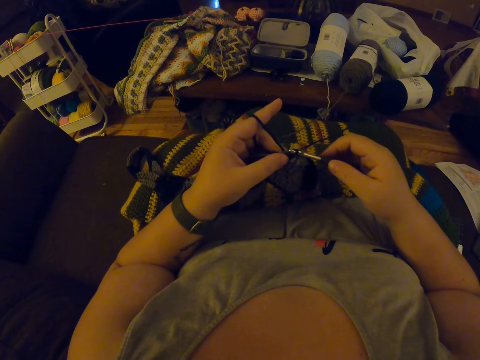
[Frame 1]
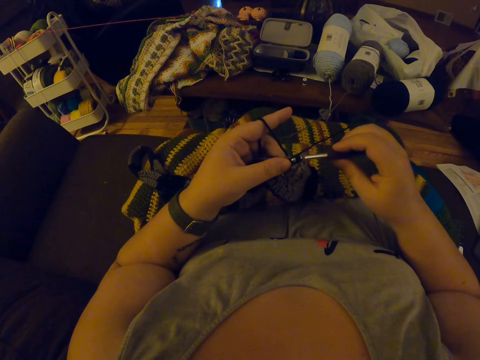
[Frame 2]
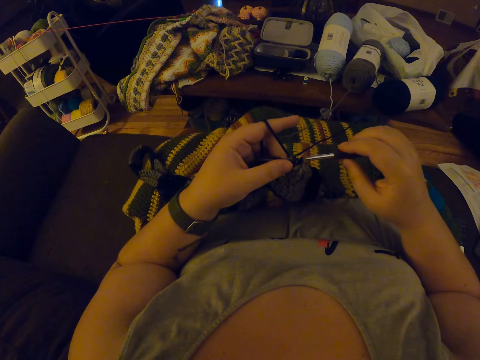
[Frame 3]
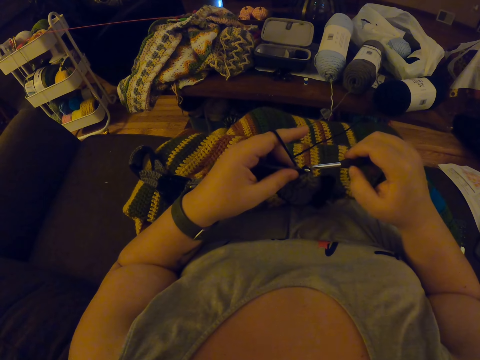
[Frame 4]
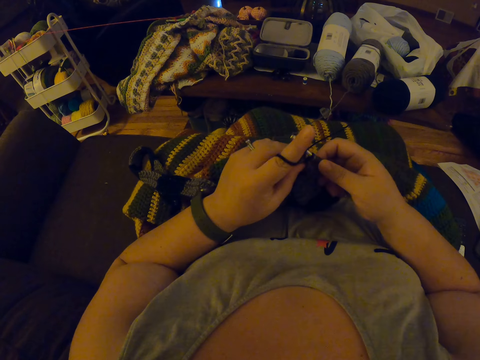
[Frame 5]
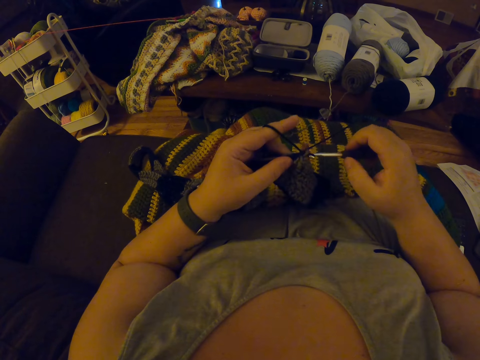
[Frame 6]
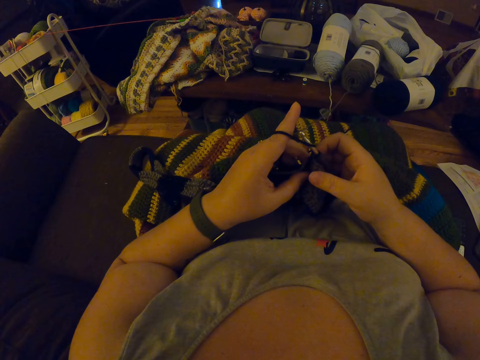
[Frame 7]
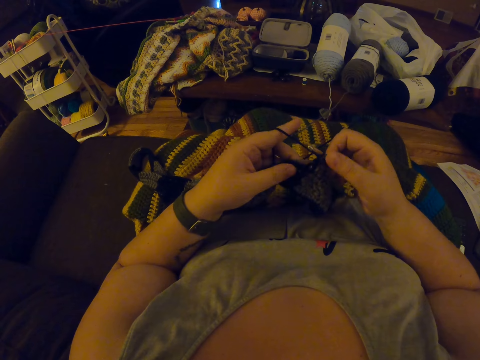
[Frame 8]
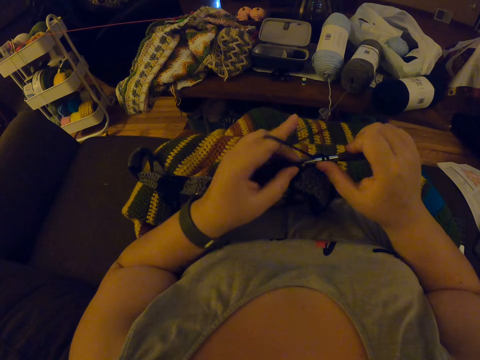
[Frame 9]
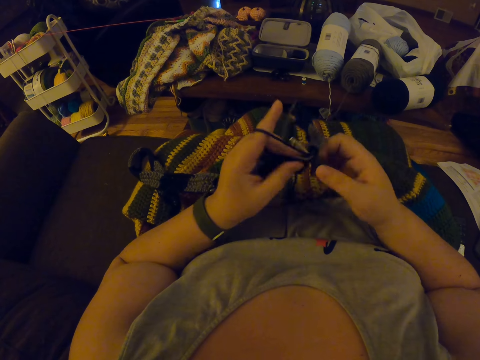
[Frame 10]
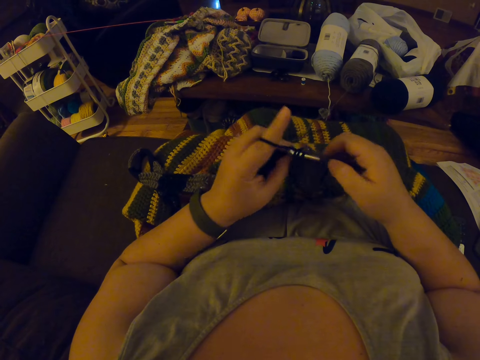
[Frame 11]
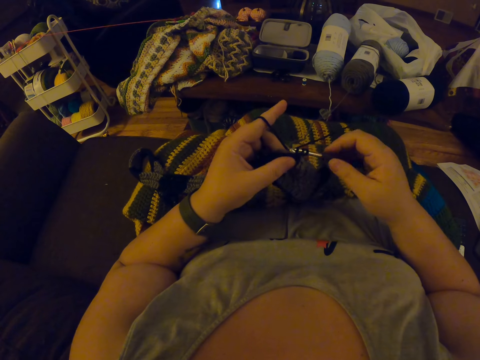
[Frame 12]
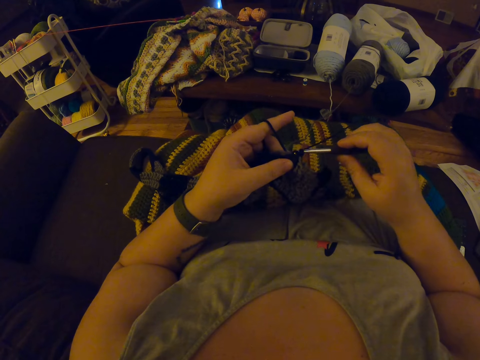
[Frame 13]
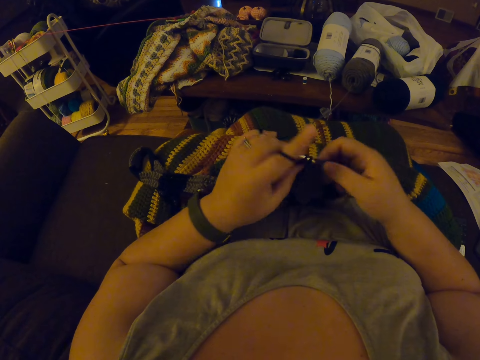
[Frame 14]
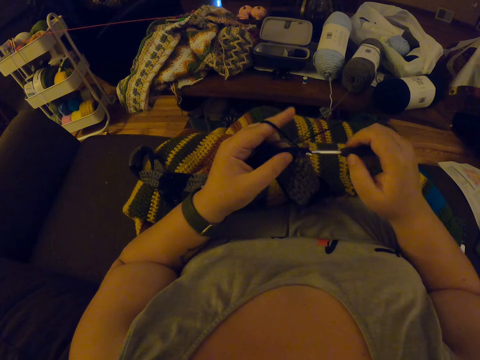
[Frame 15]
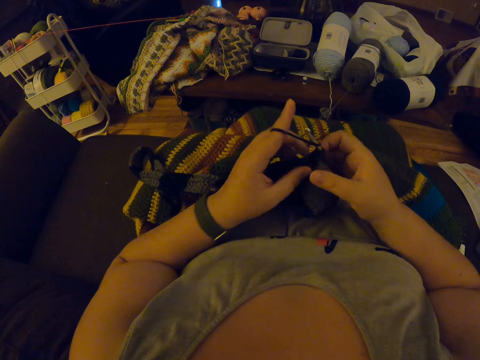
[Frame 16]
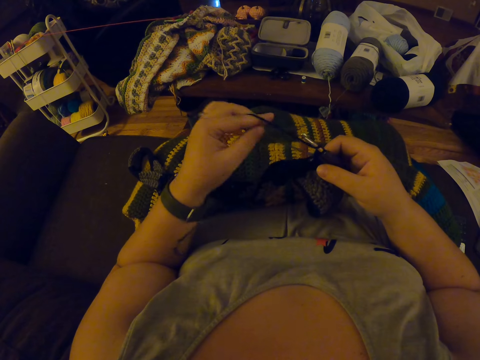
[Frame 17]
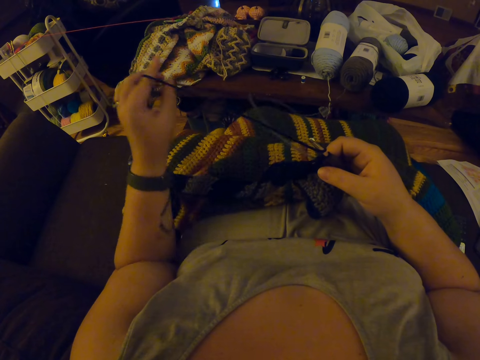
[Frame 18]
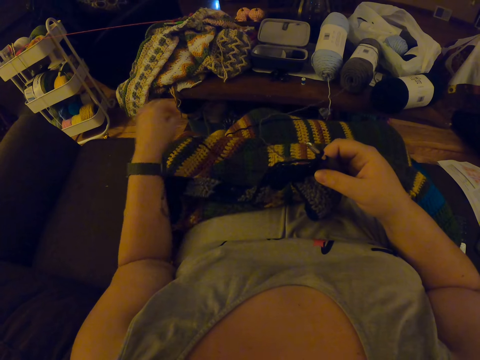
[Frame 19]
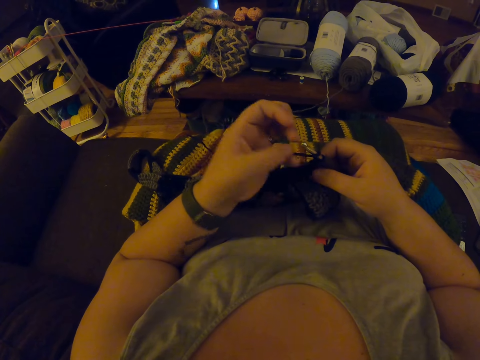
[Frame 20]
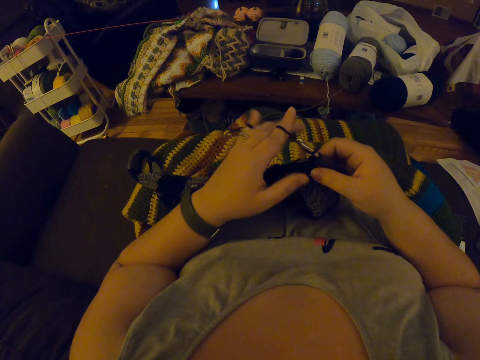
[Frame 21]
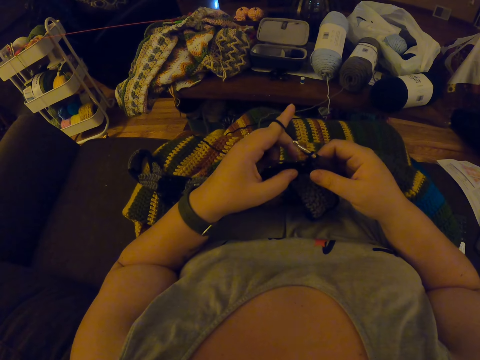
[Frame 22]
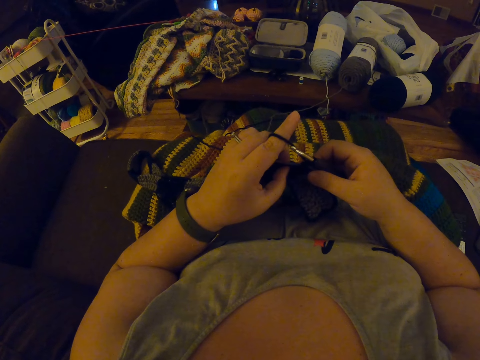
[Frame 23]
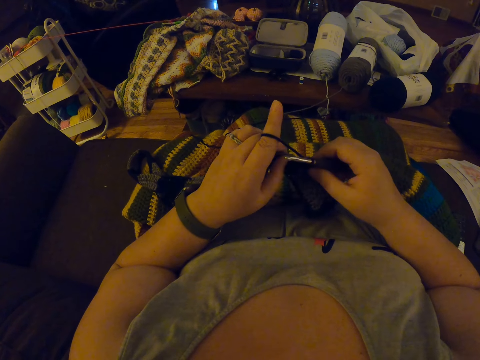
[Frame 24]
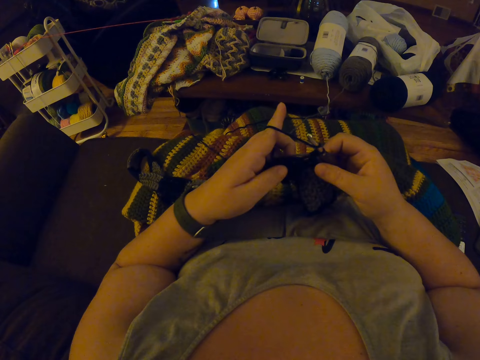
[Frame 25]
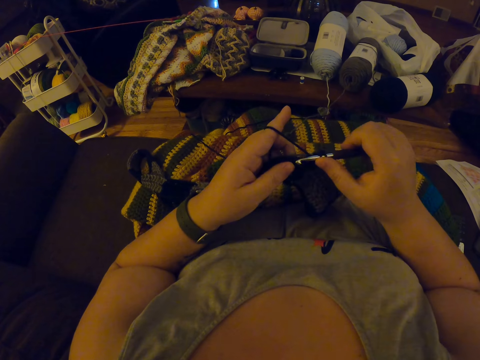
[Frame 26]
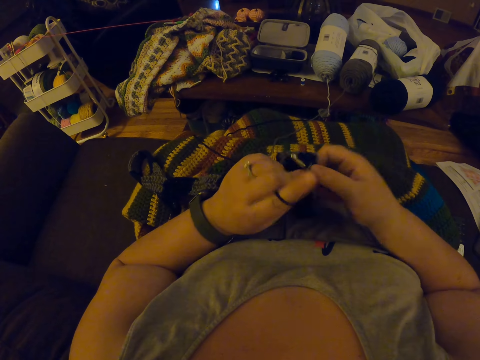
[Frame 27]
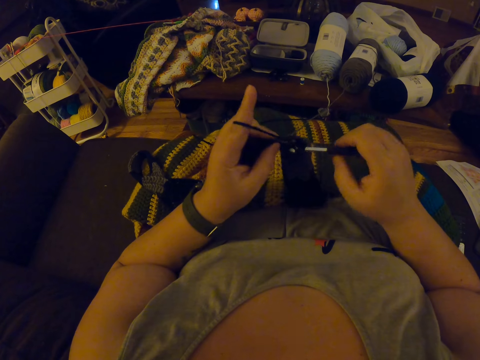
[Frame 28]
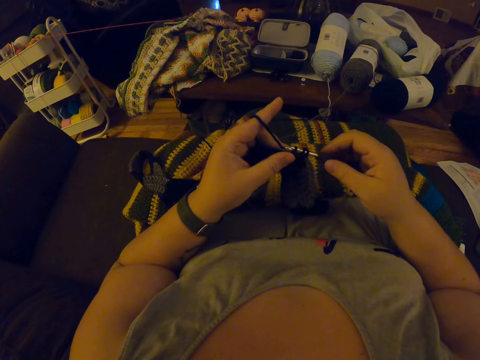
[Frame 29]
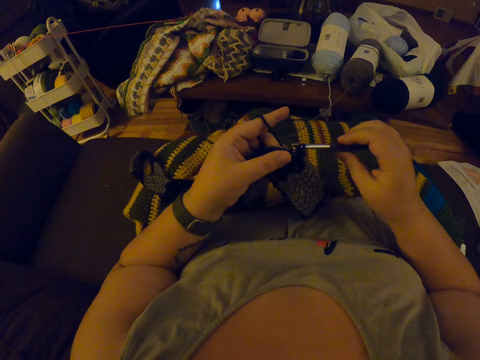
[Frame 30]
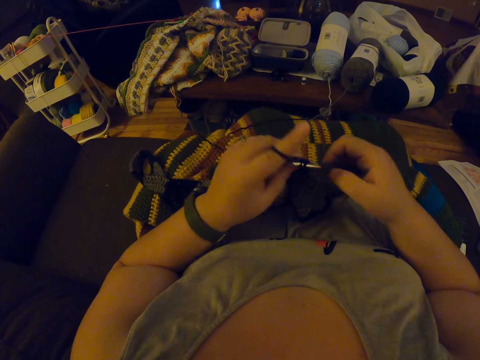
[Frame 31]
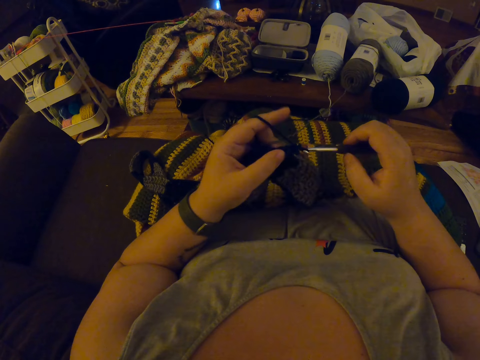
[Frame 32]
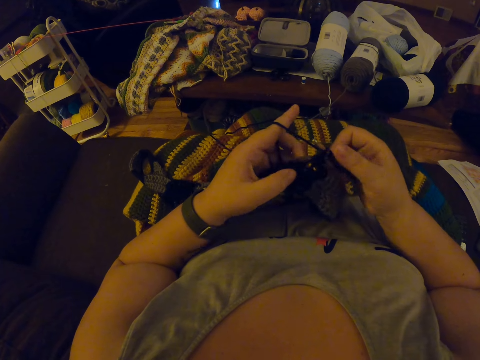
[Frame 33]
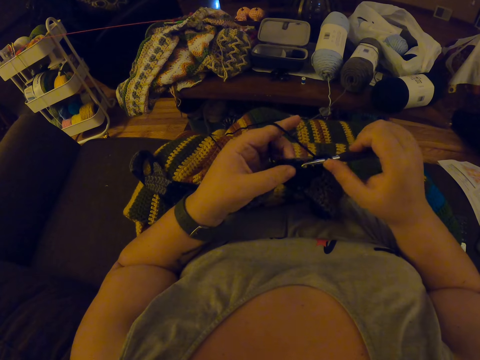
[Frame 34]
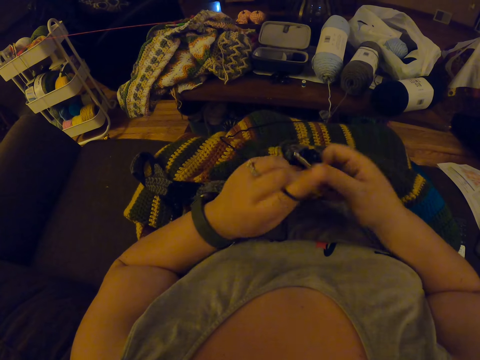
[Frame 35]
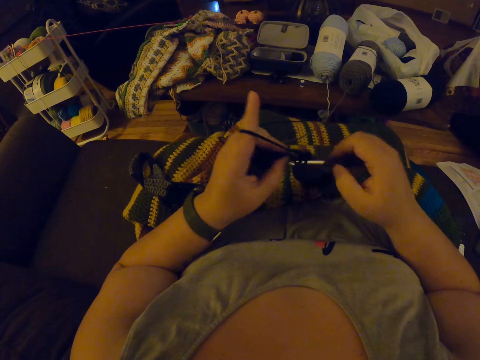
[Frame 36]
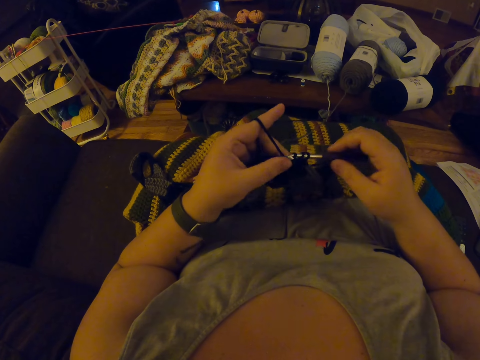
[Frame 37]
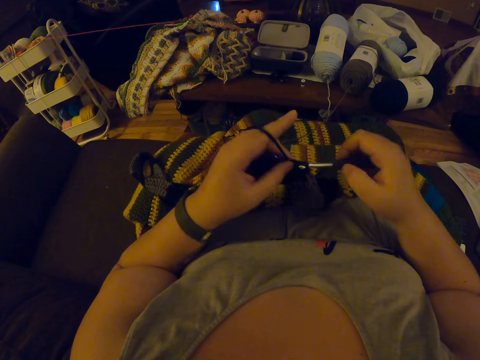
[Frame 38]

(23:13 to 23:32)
The camera wearer adjusts the yarn with her left fingers. She elongates the weaving thread. She weaves the fabric with a crochet.

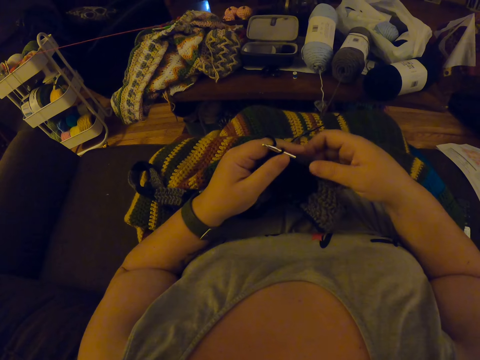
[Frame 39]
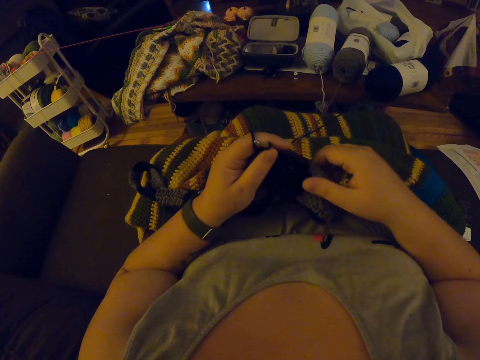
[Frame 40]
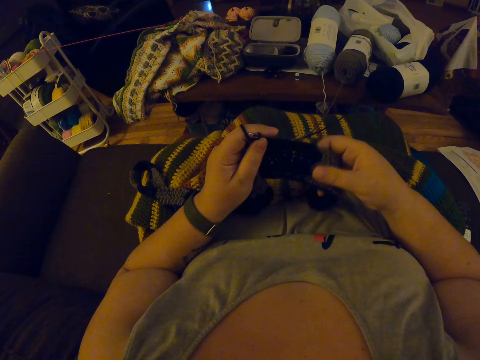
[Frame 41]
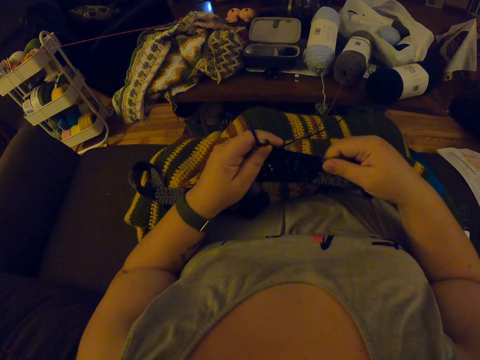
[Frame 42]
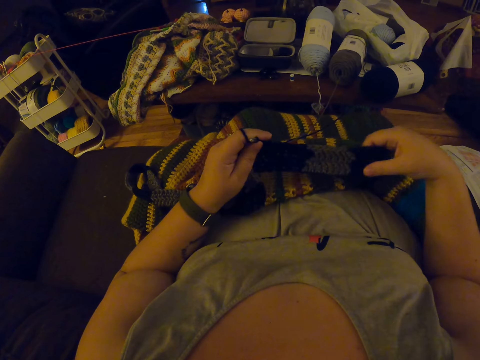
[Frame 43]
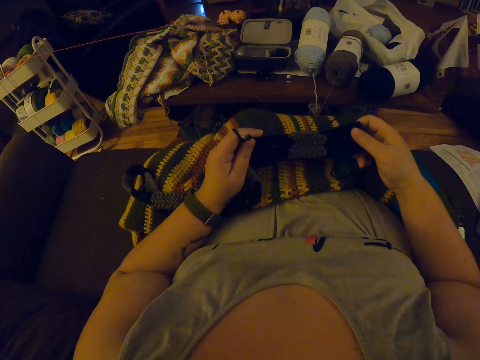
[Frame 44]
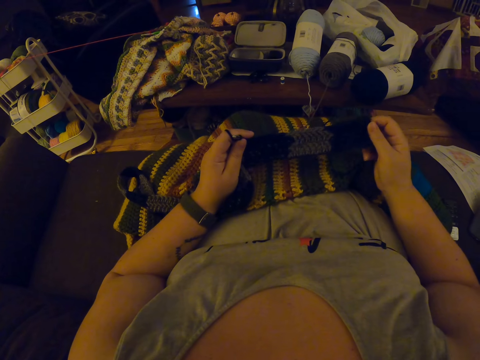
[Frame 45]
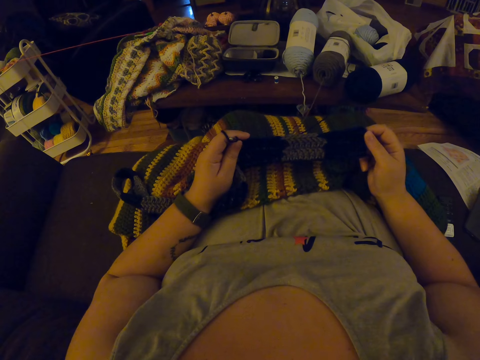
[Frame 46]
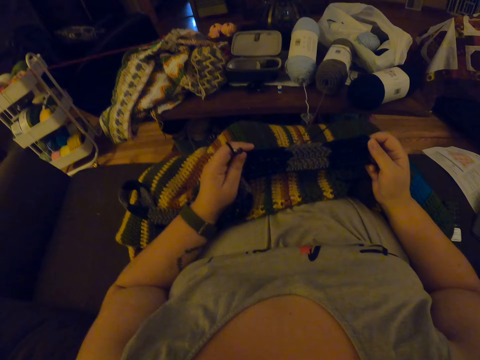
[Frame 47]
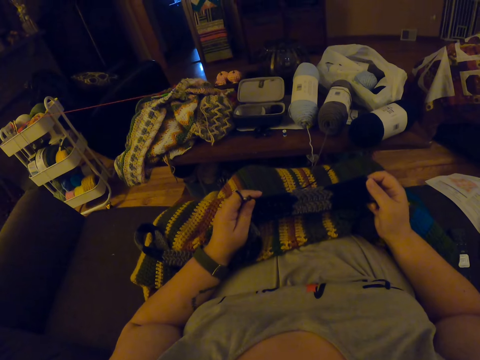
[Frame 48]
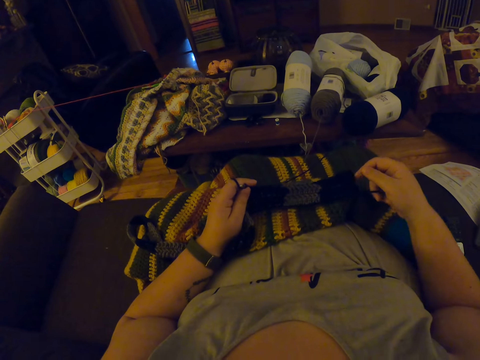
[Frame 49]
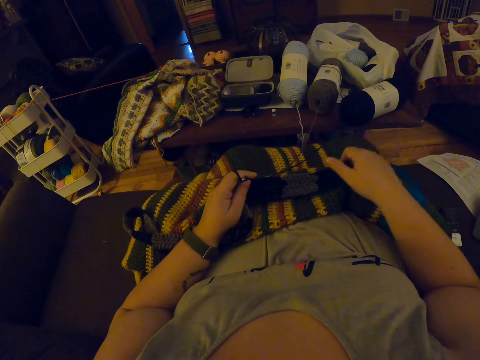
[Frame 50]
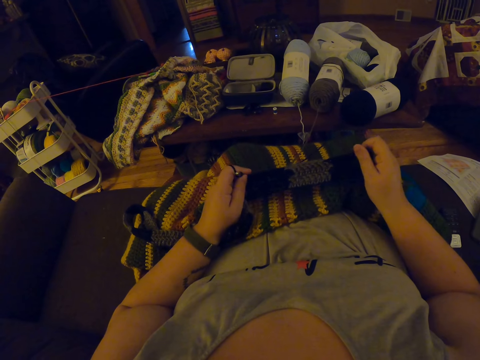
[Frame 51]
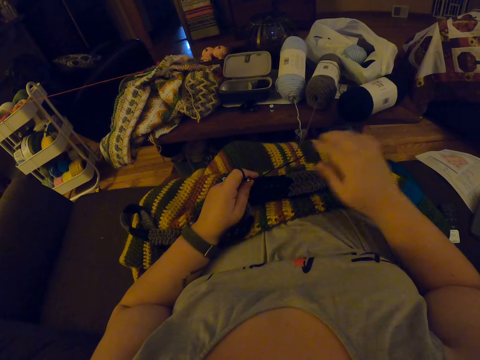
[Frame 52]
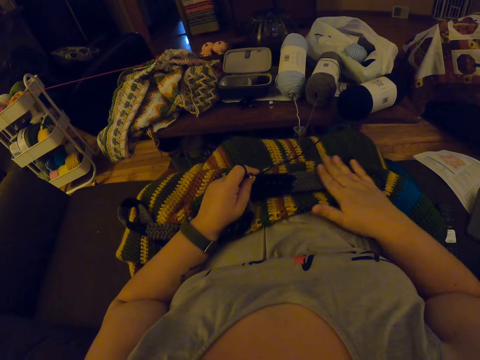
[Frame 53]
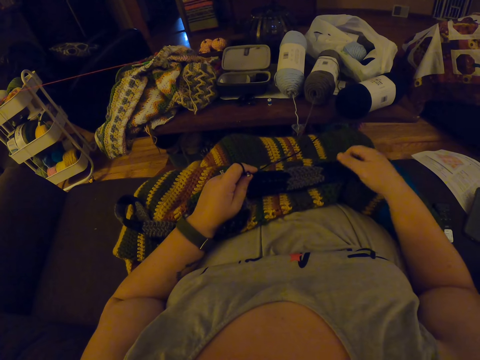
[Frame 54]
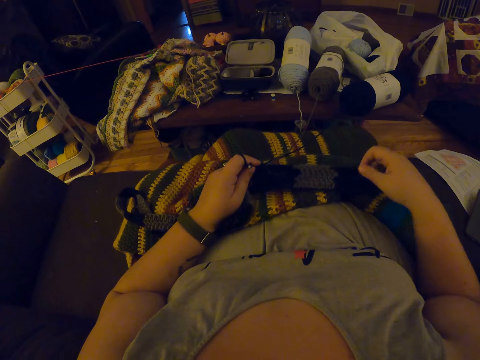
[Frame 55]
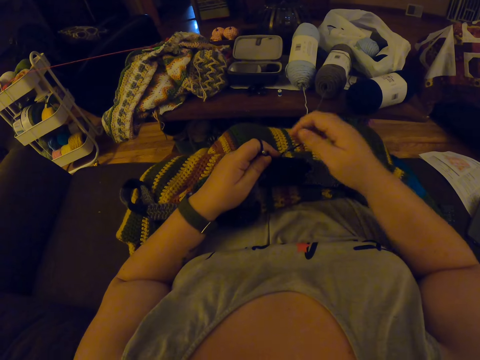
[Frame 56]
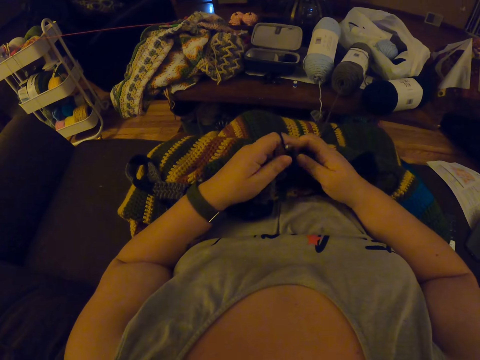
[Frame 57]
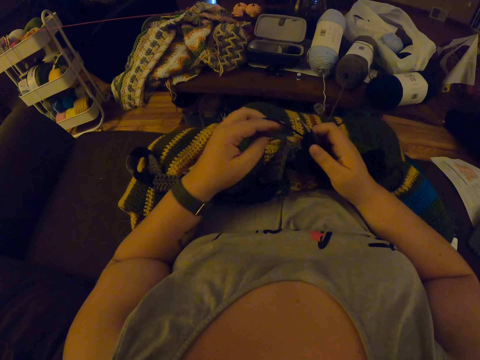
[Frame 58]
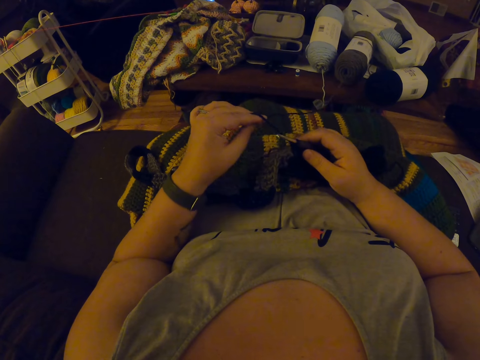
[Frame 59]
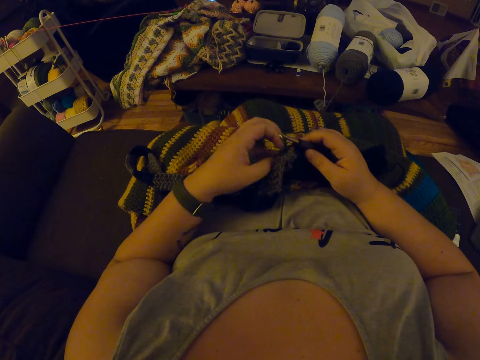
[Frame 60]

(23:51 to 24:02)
The camera wearer stretches the fabric. She adjusts the yarn with her hands. She rubs the fabric.
